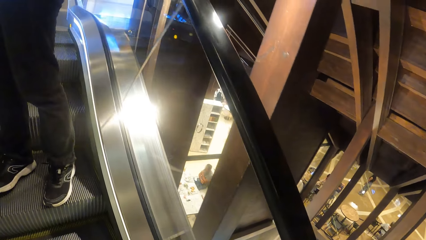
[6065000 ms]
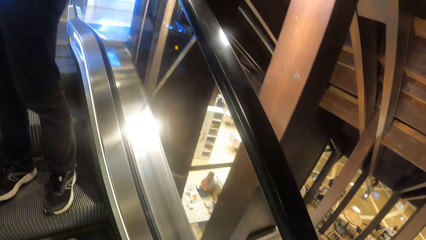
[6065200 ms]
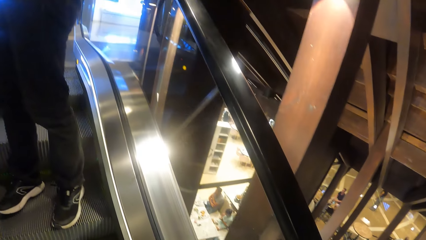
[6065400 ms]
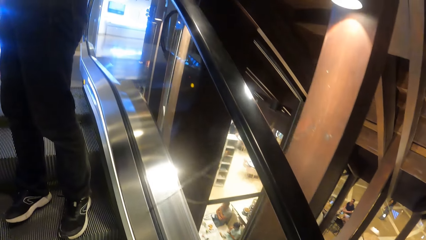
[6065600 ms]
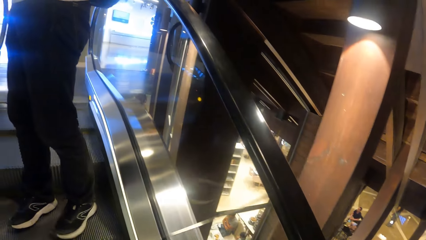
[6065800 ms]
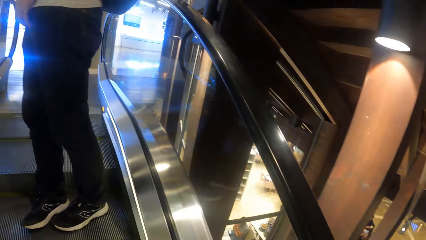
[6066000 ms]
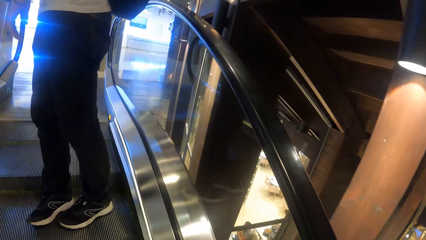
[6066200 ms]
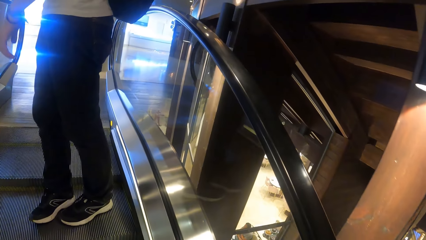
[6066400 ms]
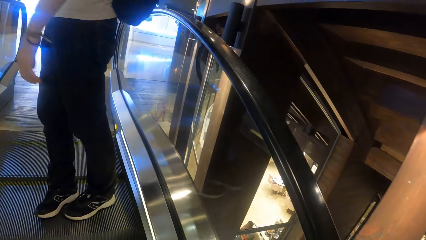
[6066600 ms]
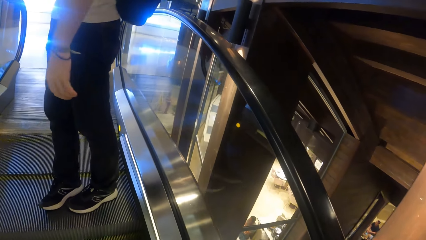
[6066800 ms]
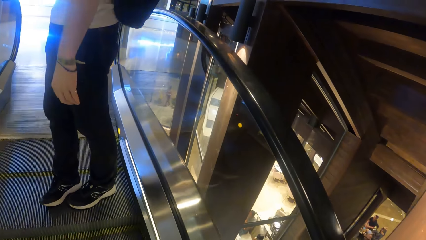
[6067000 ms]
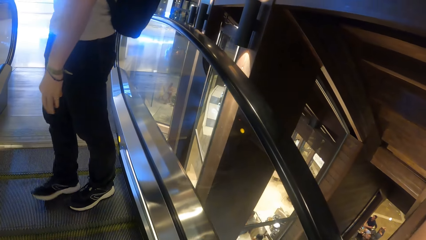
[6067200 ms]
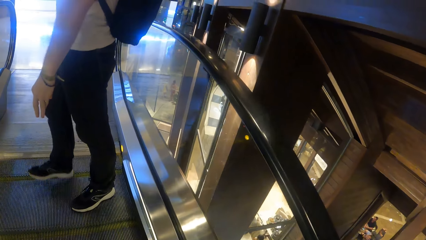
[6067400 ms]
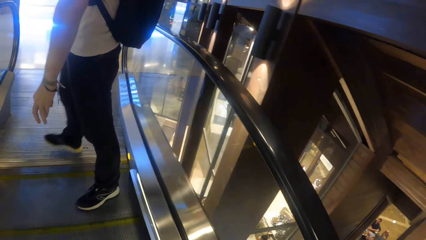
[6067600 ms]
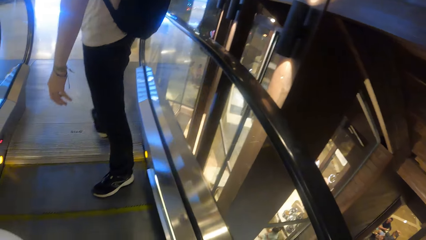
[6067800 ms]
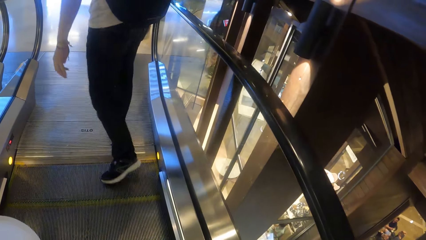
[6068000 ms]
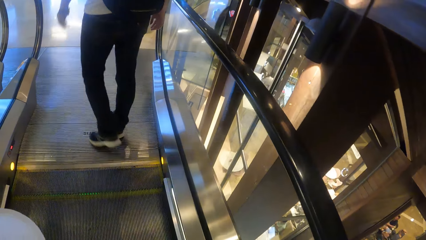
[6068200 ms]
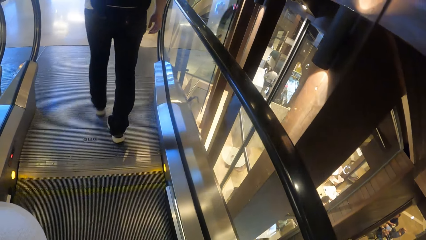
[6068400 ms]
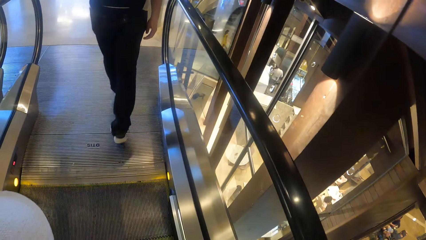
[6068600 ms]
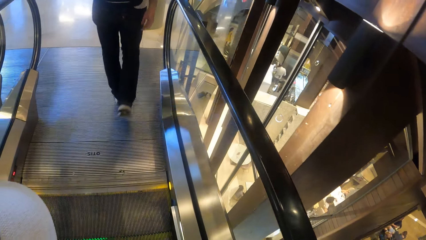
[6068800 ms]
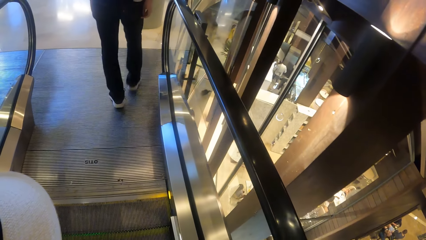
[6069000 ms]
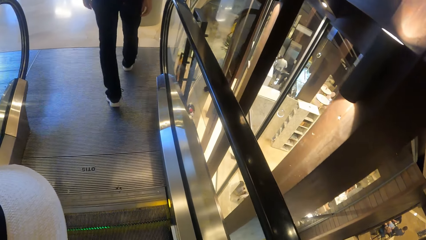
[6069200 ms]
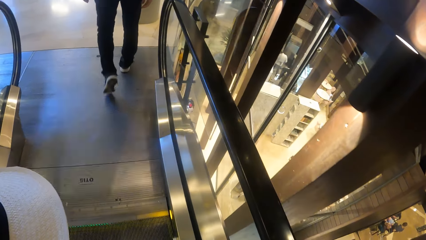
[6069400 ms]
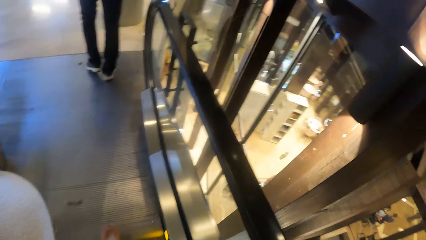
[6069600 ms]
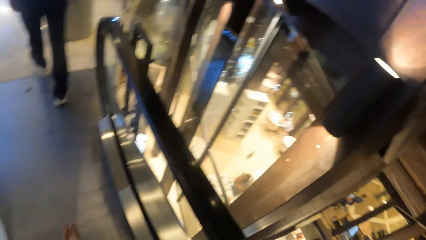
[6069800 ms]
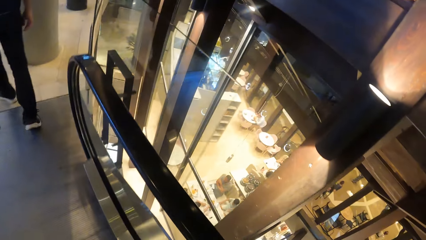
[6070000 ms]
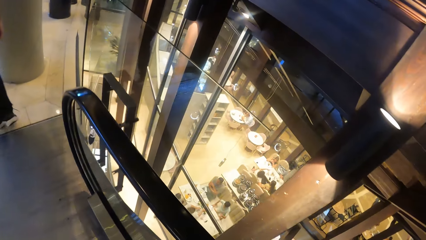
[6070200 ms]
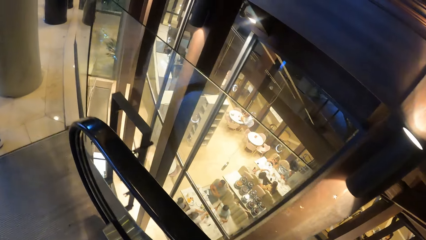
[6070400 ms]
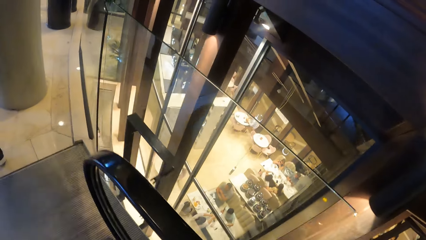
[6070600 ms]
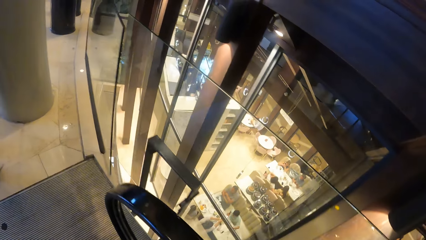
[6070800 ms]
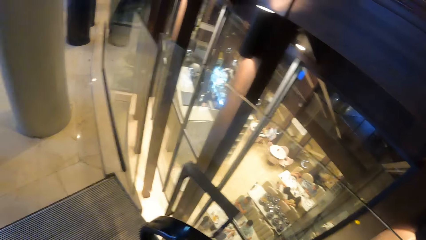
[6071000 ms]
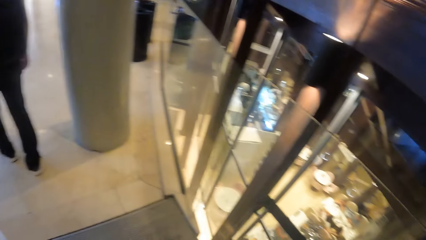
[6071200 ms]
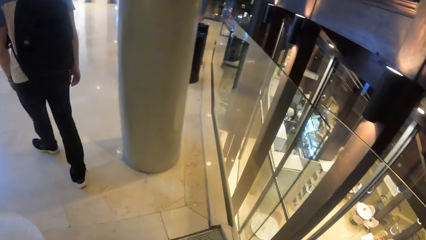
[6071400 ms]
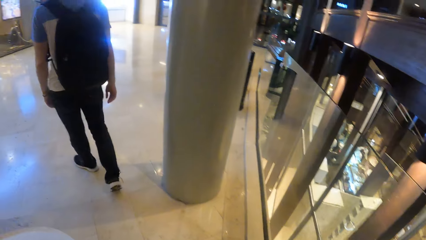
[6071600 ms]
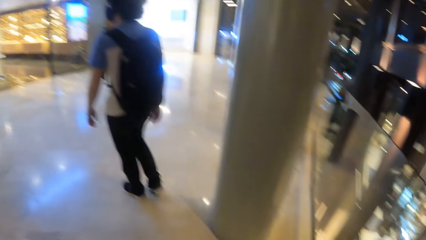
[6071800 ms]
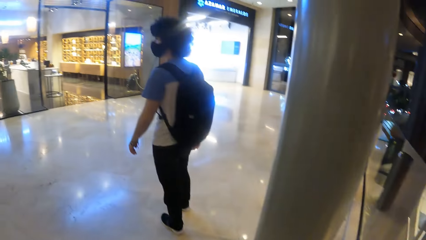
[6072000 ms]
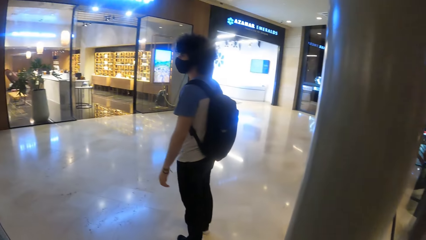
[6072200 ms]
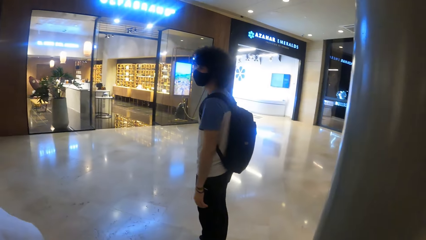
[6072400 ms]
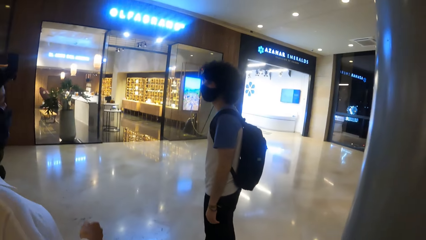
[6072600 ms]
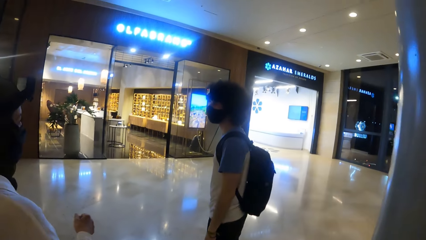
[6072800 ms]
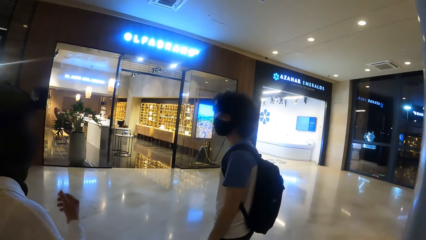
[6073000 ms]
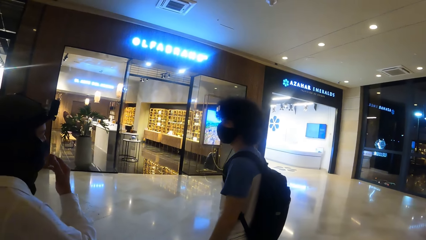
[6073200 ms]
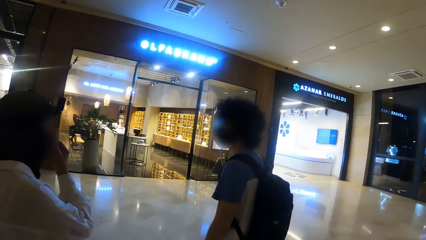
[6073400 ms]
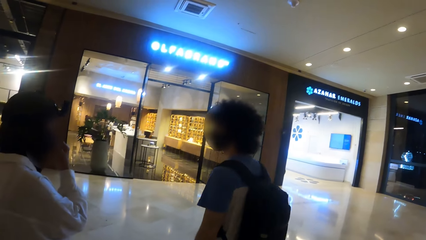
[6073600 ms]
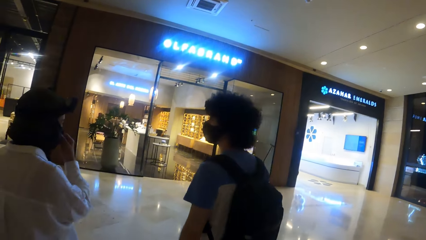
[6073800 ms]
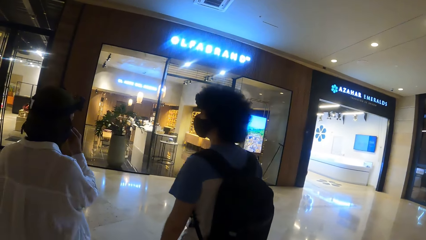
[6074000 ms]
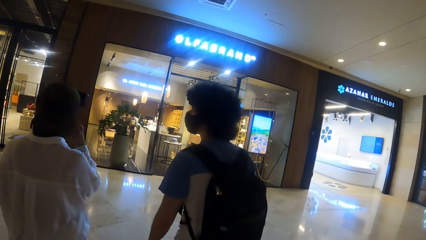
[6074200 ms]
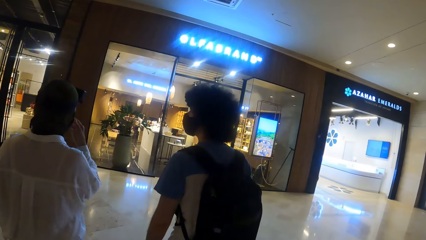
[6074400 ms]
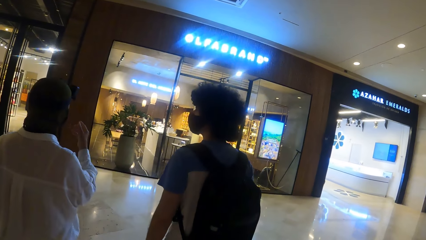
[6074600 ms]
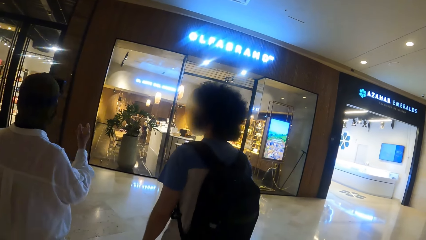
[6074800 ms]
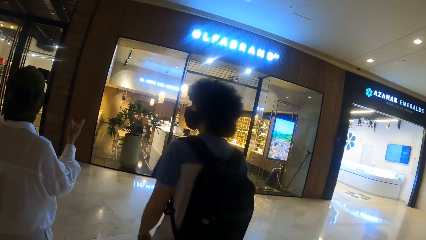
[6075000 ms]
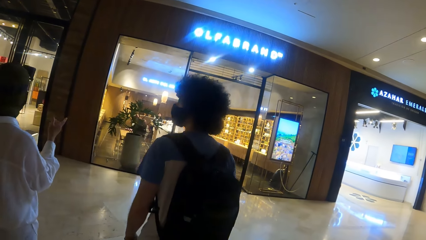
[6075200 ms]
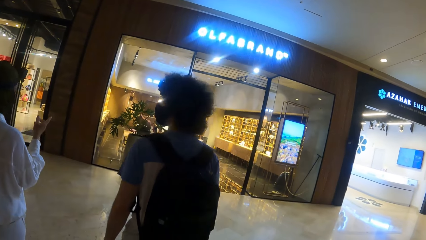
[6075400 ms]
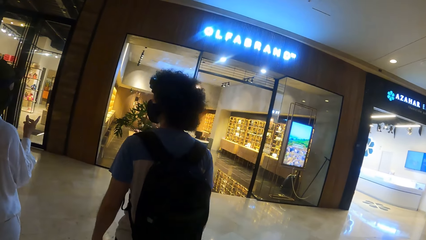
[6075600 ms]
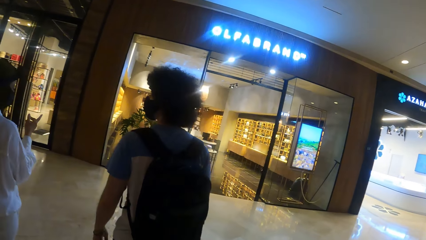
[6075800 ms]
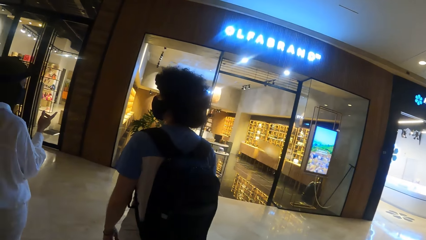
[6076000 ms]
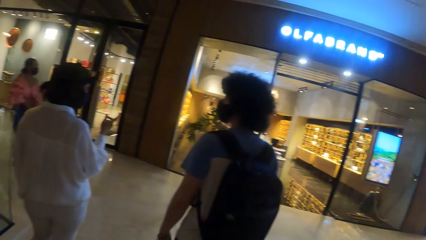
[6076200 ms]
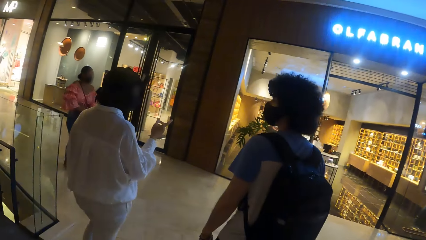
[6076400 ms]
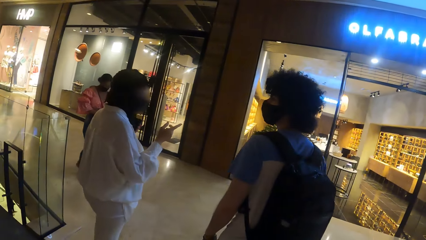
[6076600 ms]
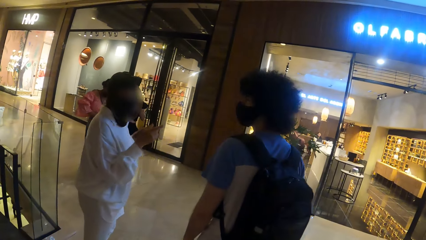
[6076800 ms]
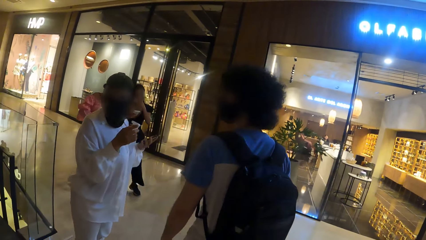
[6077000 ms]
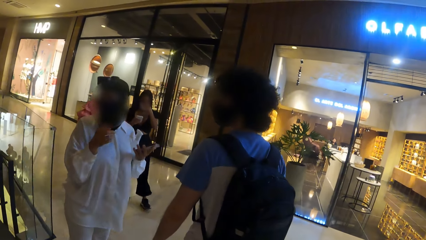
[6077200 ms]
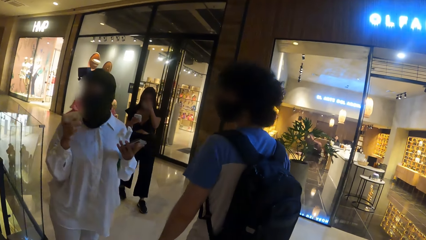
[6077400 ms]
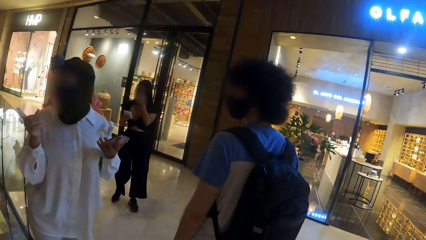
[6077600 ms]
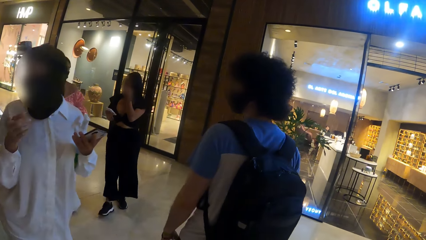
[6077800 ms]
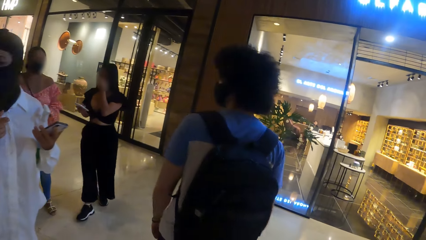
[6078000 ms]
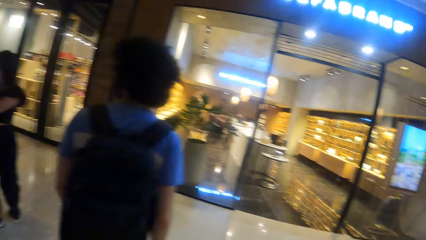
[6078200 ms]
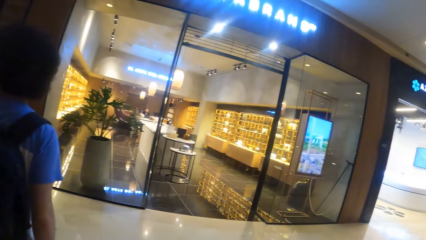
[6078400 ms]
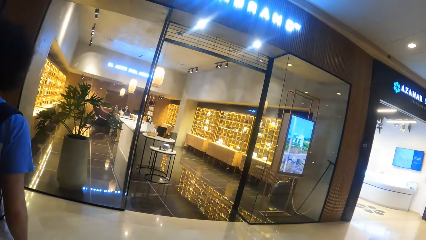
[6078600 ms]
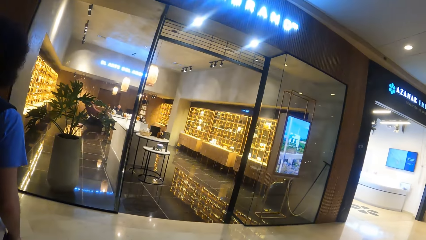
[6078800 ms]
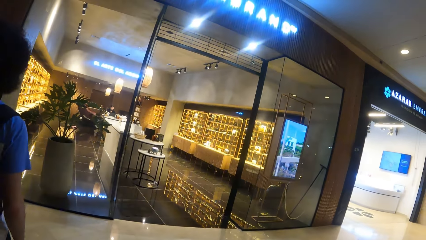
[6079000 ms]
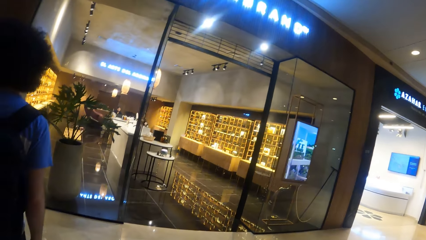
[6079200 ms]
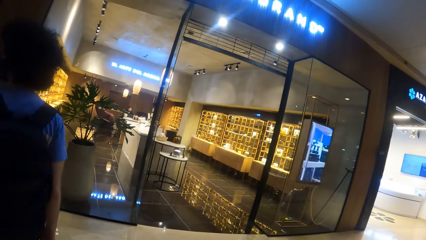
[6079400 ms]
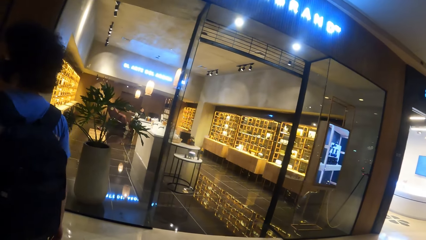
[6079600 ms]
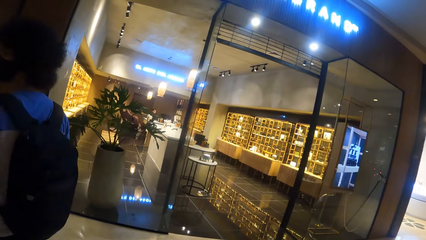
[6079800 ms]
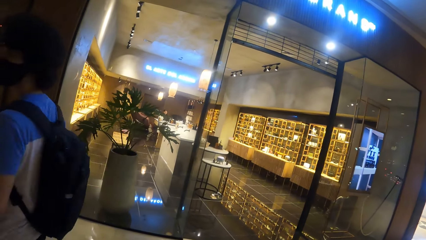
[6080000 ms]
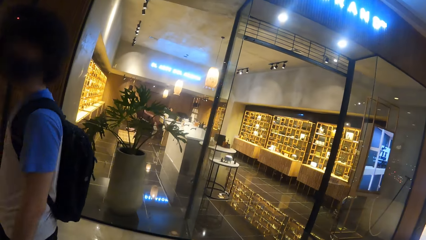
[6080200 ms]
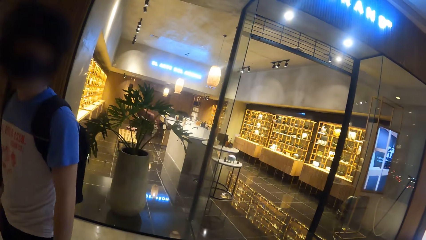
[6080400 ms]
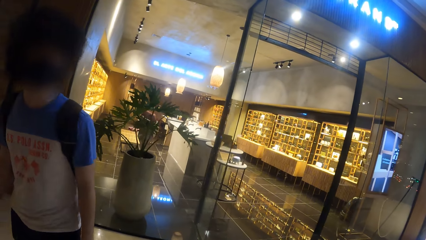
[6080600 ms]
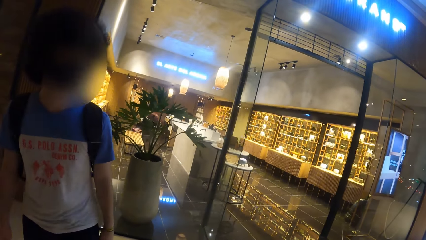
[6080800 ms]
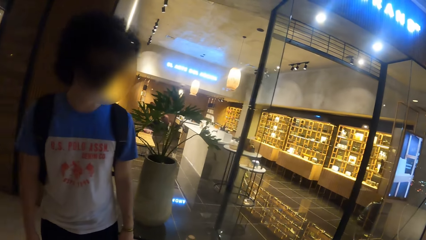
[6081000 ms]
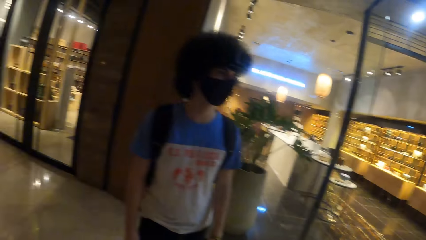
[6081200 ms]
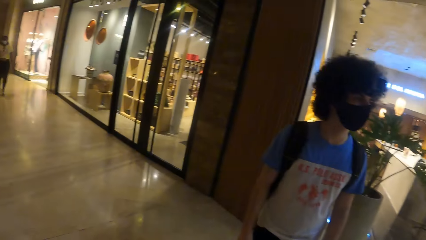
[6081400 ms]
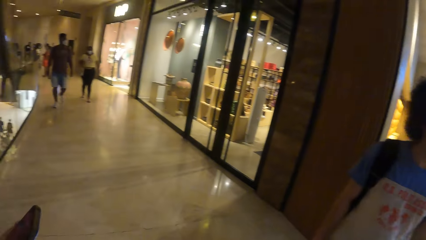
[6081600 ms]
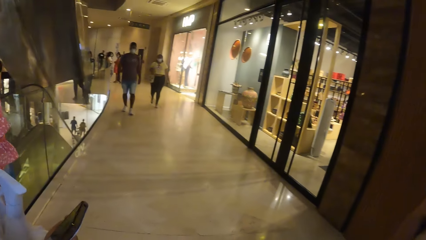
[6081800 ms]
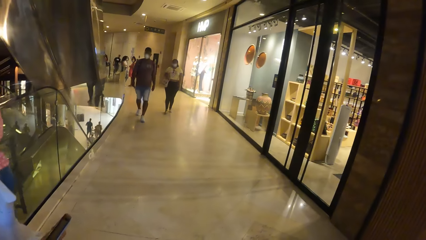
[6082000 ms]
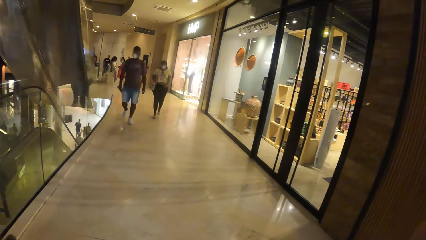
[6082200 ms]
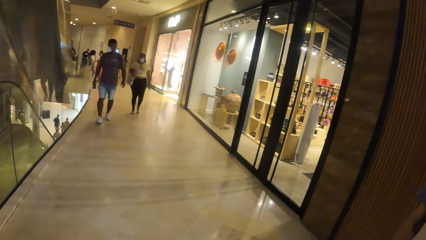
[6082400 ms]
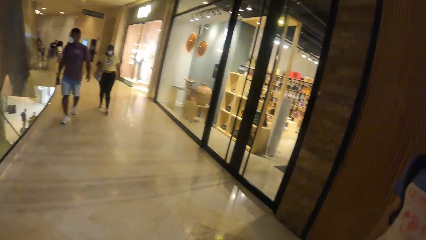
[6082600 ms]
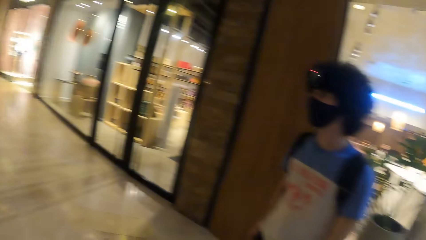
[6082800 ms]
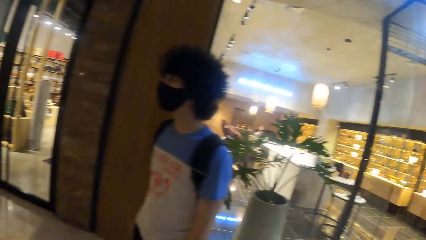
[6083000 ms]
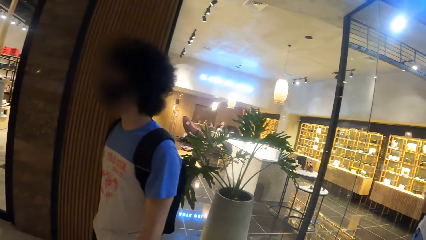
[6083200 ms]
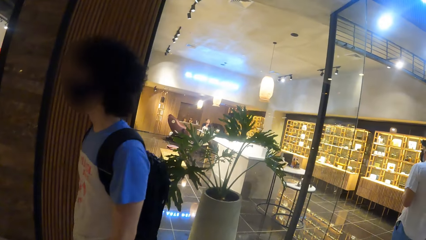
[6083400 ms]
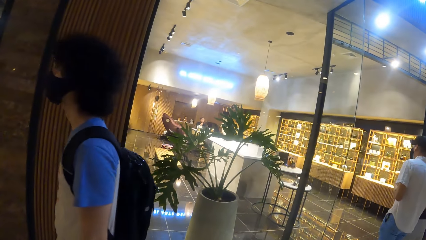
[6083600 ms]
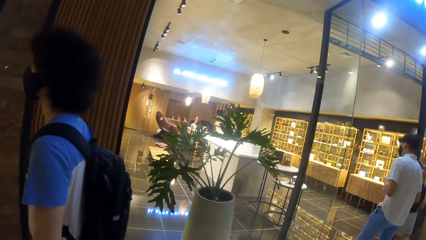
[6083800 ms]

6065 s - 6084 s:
The man gets off the escalator. The man walks around. The camera wearer gets off the escalator. They walk around. The man looks around. The woman touches the mask with her right hand. The woman raises her right hand. The woman points her right finger at a shop. The camera wearer walks in a mall with the woman and the man. They look around. The woman looks around. The camera wearer looks around. The man looks around. The camera wearer looks around.
